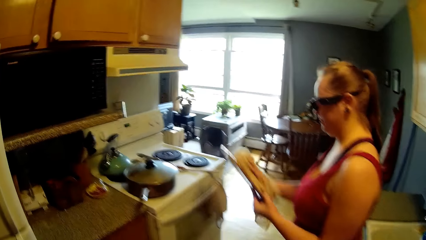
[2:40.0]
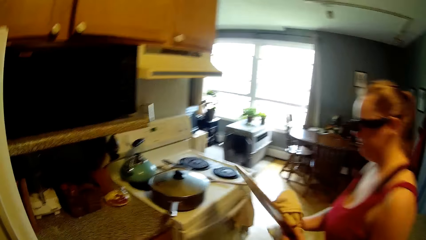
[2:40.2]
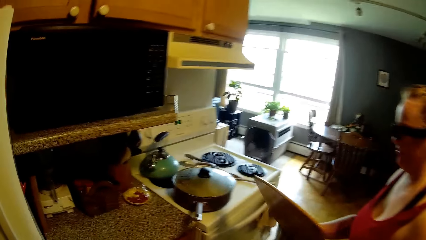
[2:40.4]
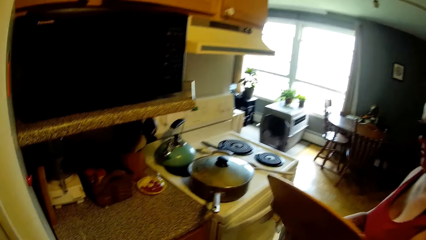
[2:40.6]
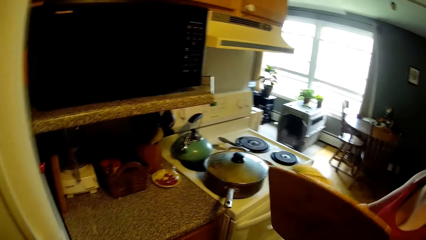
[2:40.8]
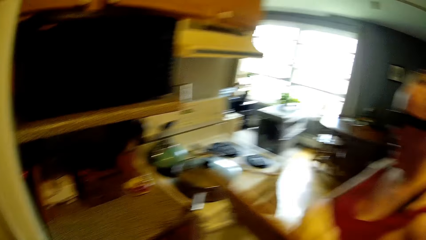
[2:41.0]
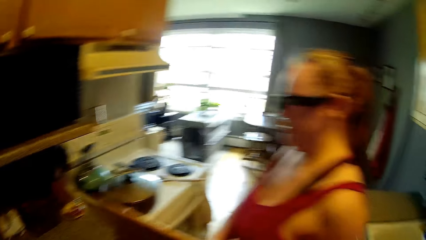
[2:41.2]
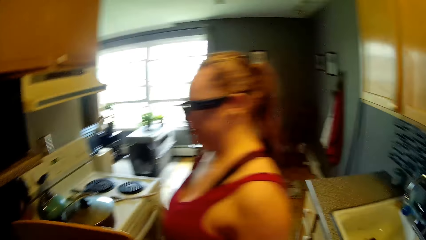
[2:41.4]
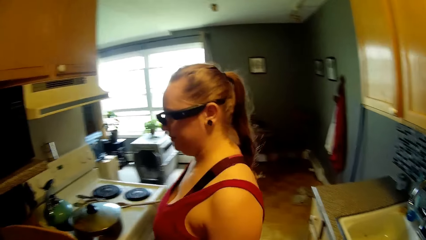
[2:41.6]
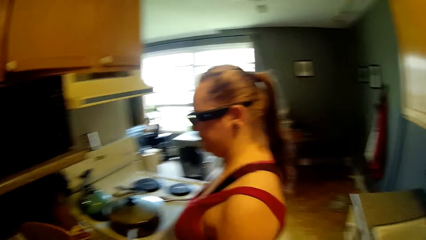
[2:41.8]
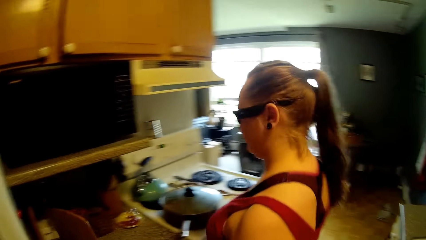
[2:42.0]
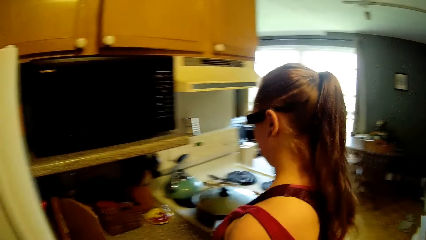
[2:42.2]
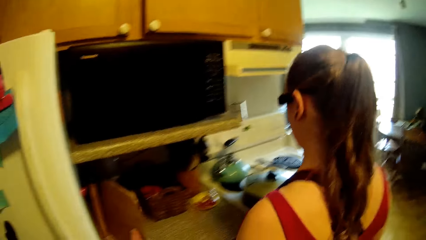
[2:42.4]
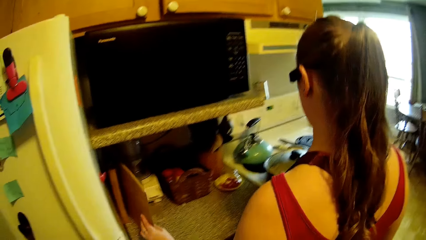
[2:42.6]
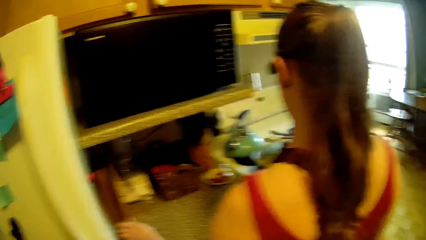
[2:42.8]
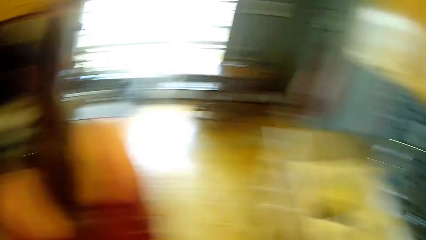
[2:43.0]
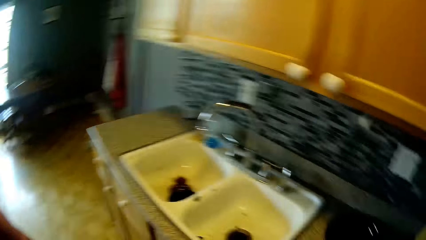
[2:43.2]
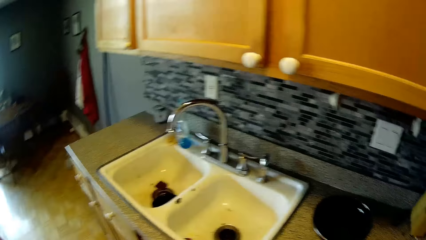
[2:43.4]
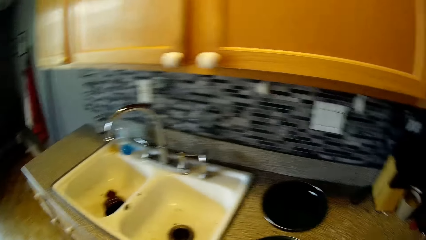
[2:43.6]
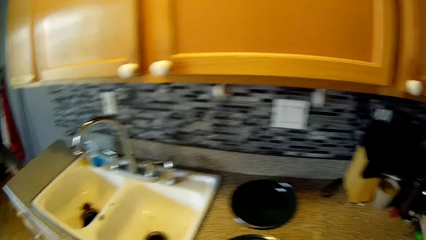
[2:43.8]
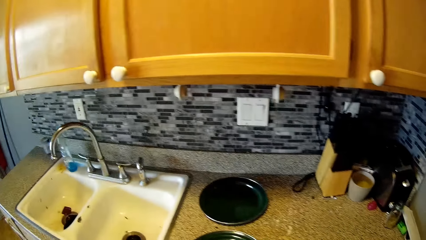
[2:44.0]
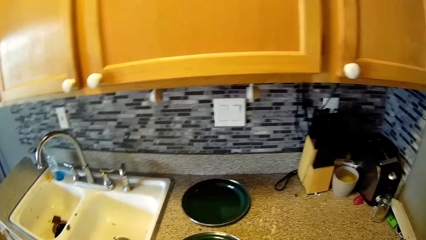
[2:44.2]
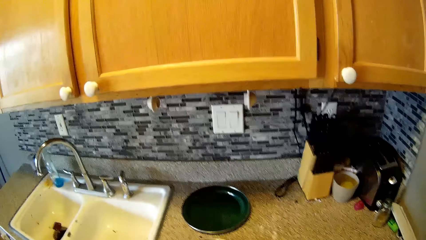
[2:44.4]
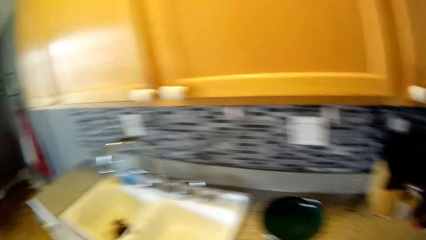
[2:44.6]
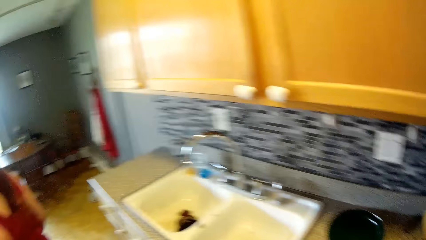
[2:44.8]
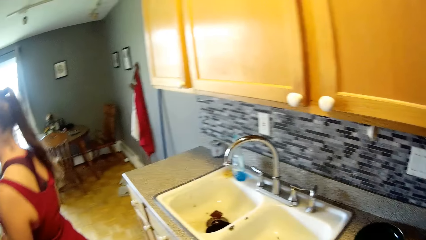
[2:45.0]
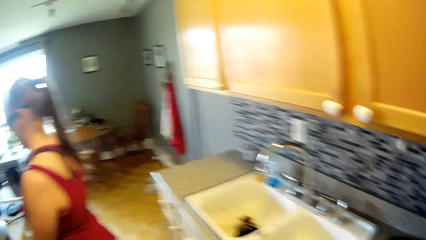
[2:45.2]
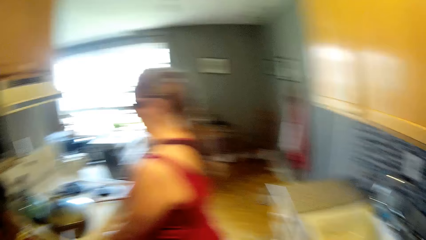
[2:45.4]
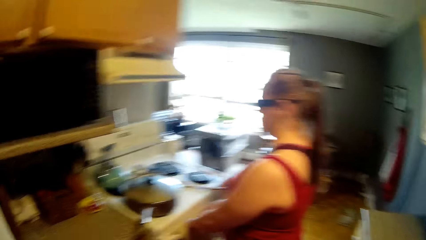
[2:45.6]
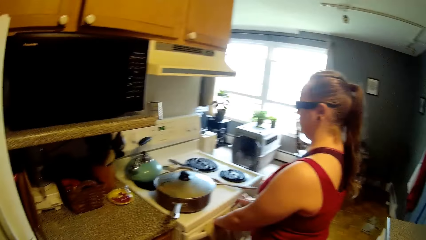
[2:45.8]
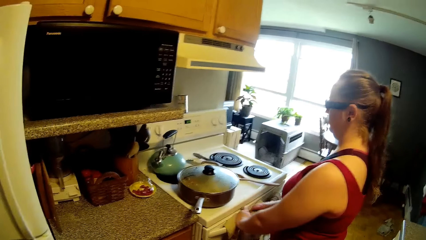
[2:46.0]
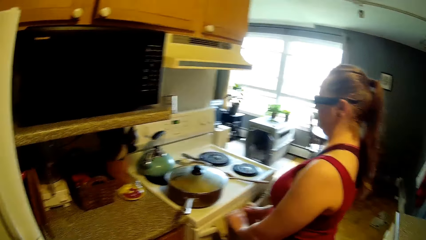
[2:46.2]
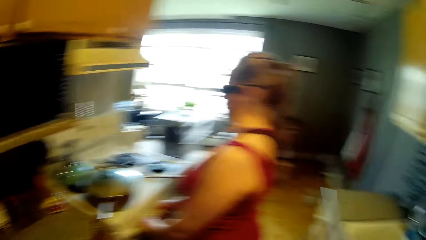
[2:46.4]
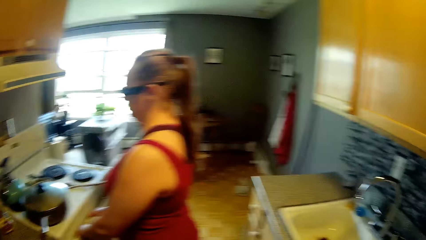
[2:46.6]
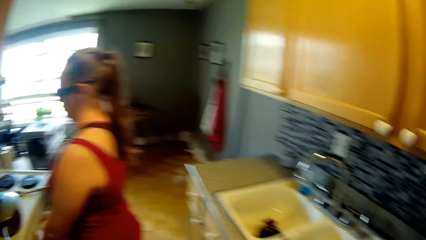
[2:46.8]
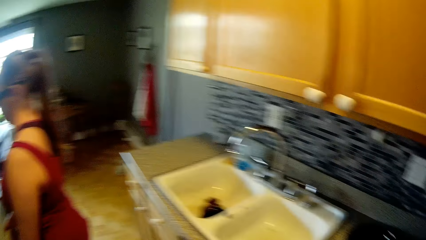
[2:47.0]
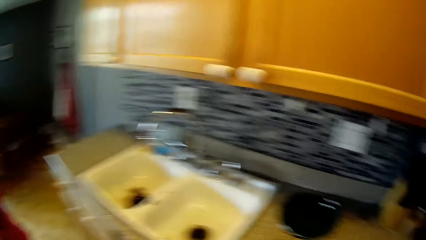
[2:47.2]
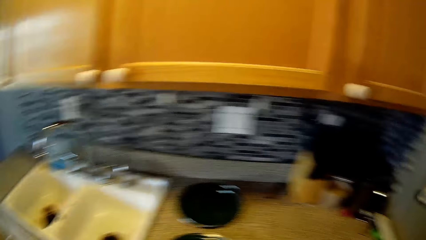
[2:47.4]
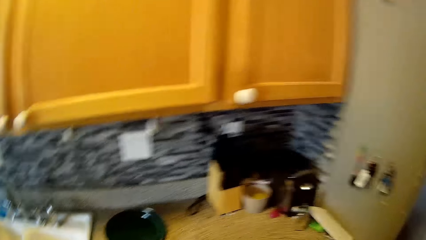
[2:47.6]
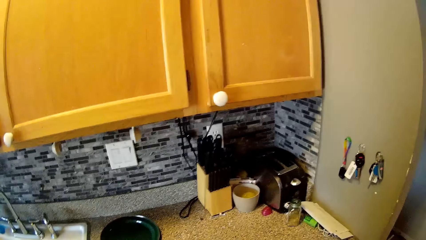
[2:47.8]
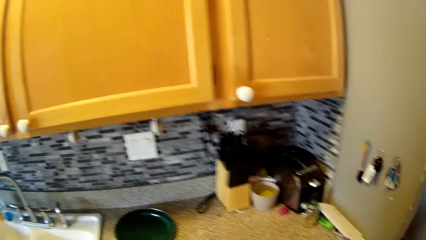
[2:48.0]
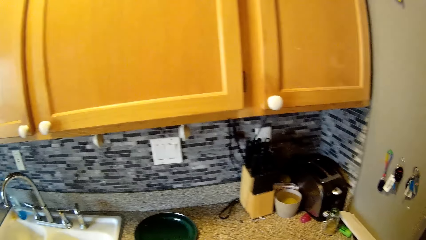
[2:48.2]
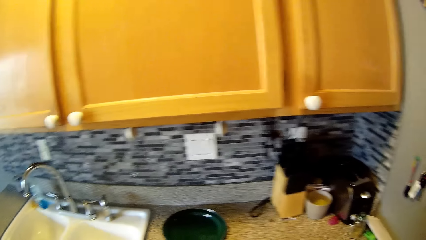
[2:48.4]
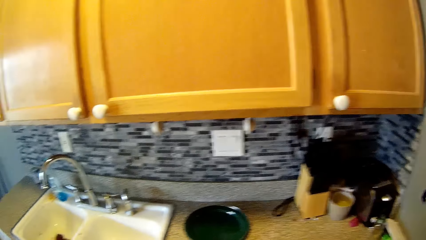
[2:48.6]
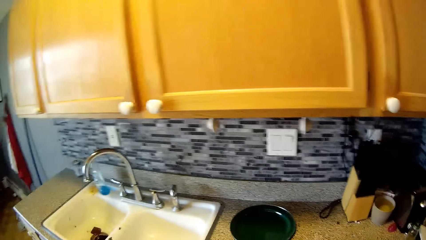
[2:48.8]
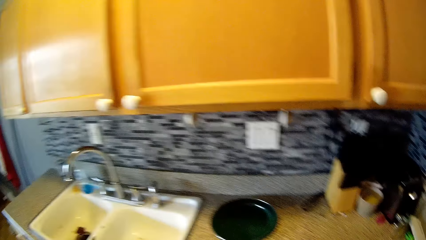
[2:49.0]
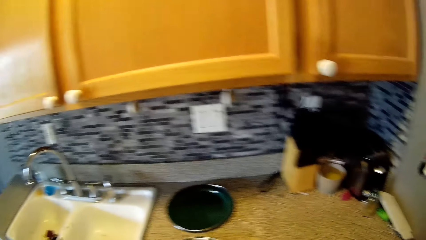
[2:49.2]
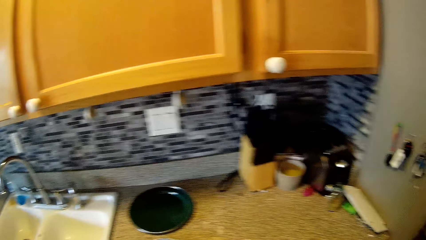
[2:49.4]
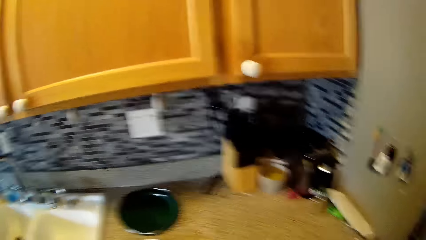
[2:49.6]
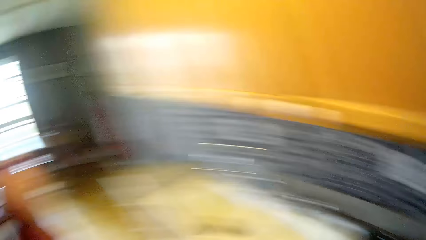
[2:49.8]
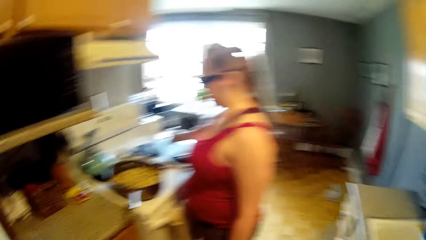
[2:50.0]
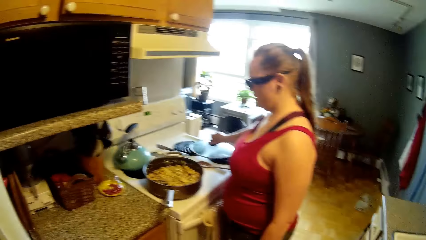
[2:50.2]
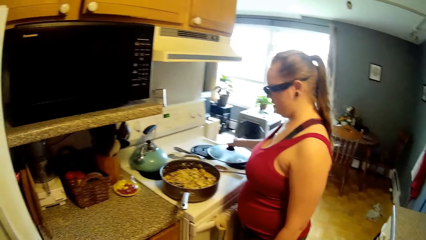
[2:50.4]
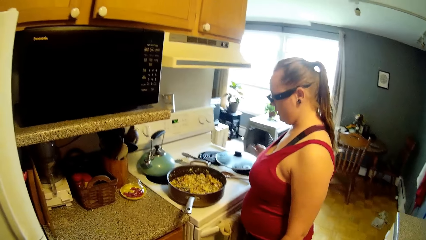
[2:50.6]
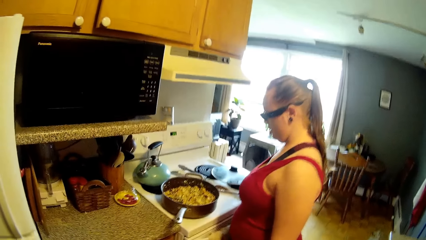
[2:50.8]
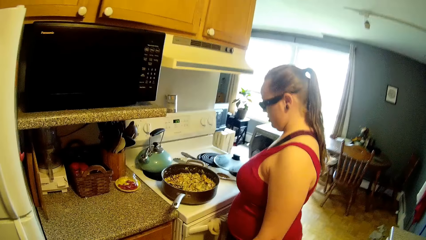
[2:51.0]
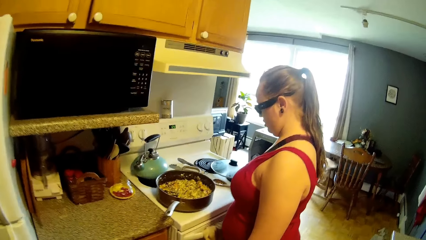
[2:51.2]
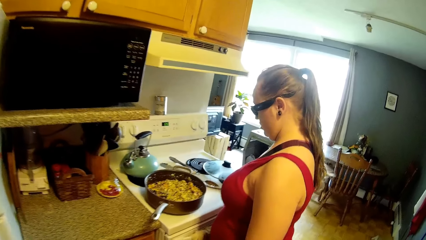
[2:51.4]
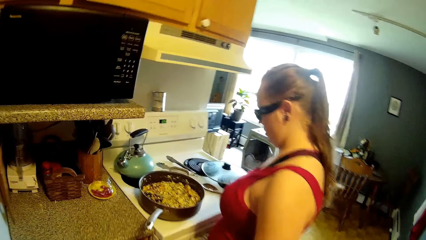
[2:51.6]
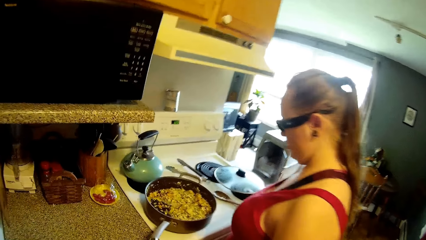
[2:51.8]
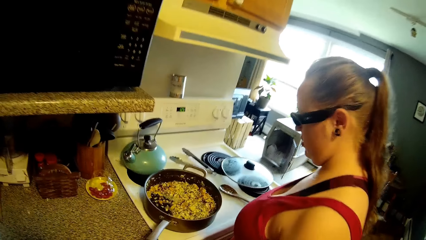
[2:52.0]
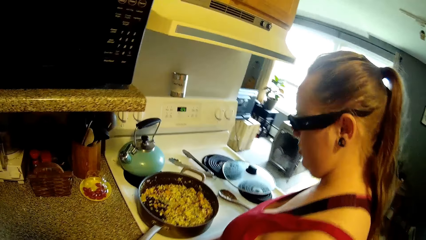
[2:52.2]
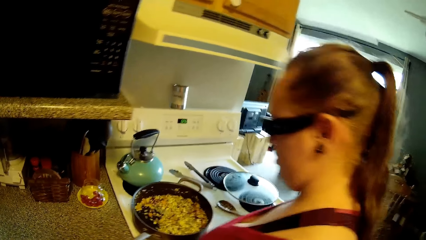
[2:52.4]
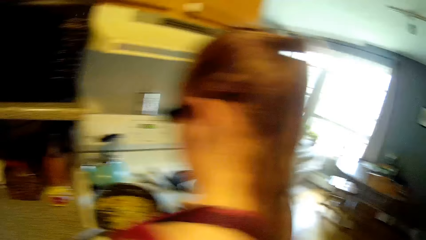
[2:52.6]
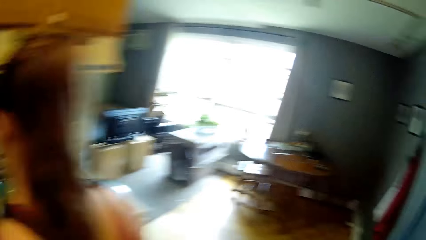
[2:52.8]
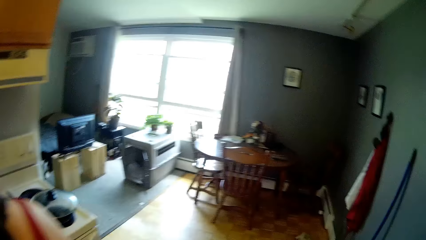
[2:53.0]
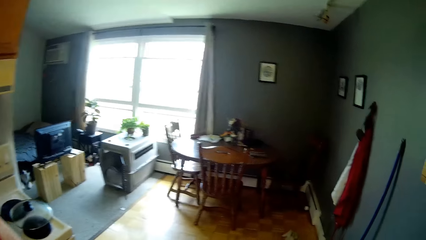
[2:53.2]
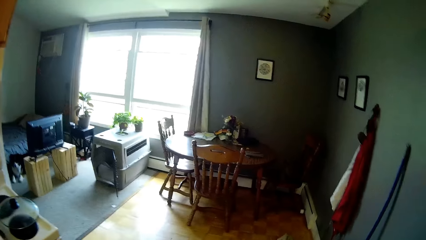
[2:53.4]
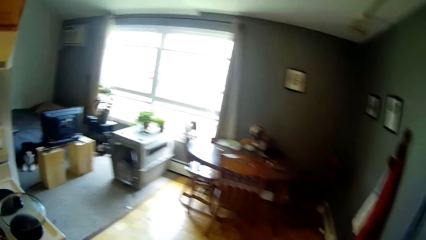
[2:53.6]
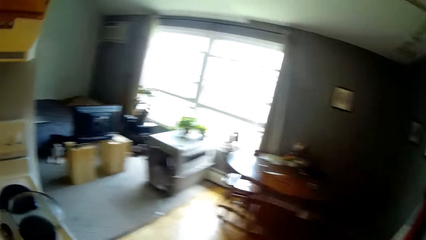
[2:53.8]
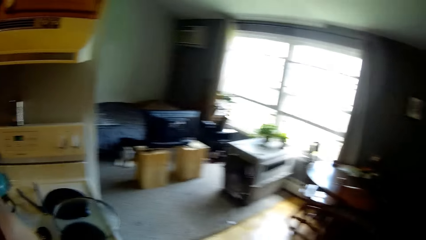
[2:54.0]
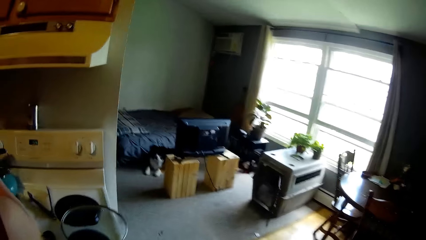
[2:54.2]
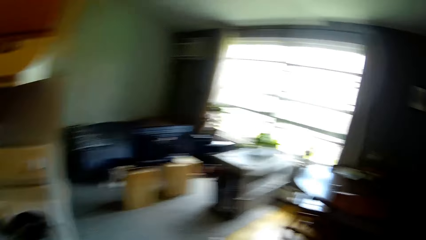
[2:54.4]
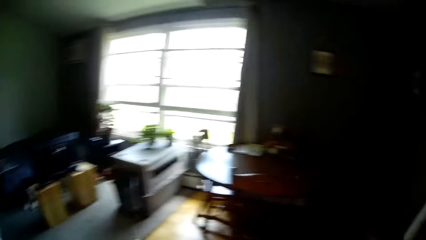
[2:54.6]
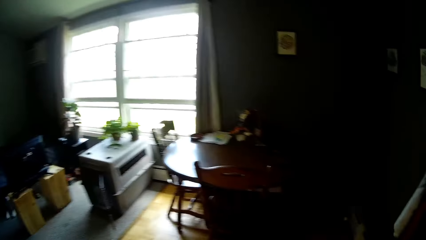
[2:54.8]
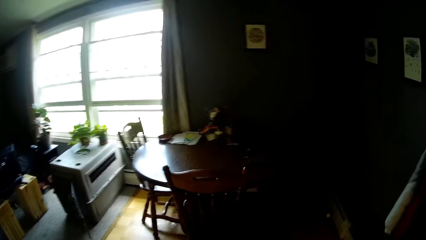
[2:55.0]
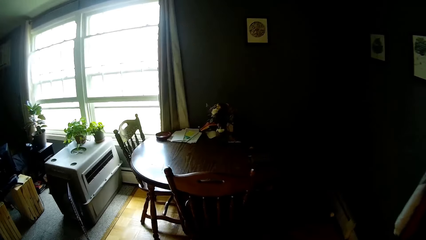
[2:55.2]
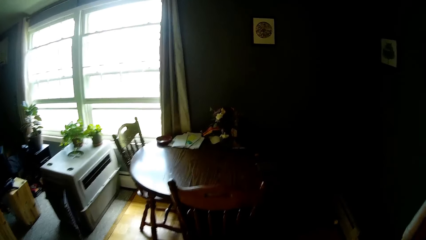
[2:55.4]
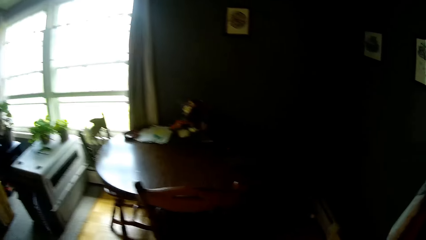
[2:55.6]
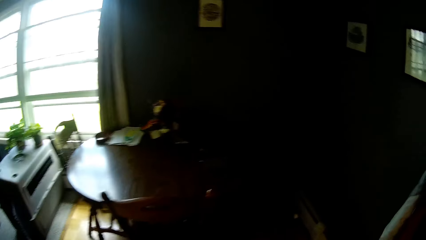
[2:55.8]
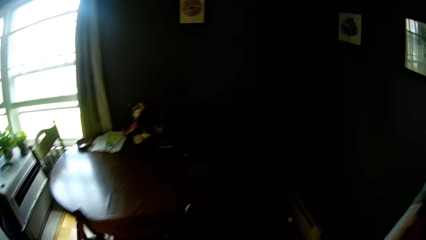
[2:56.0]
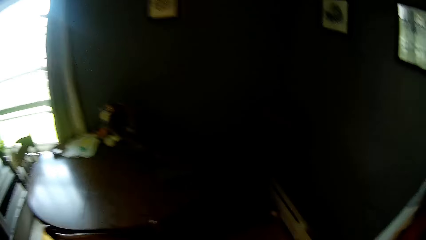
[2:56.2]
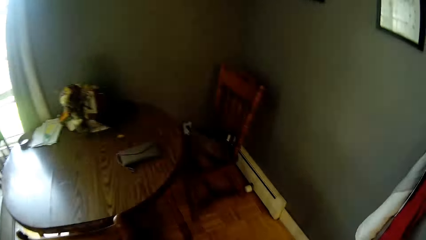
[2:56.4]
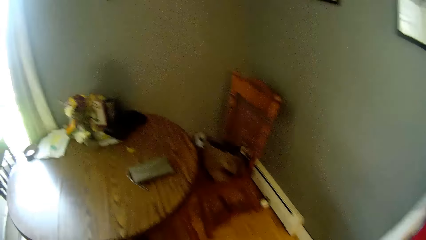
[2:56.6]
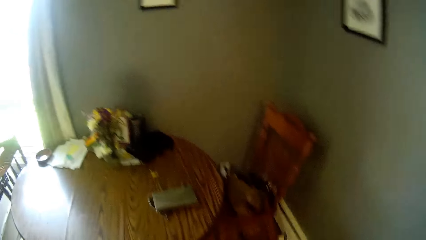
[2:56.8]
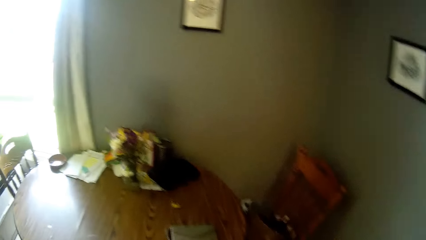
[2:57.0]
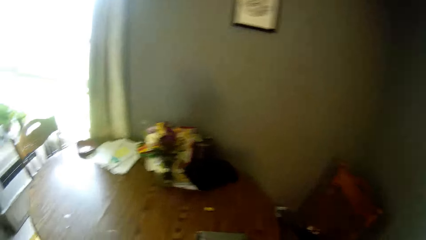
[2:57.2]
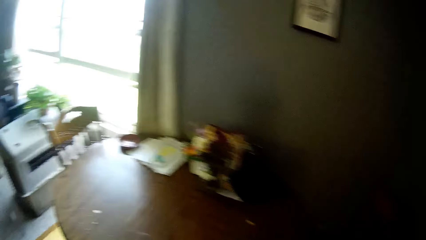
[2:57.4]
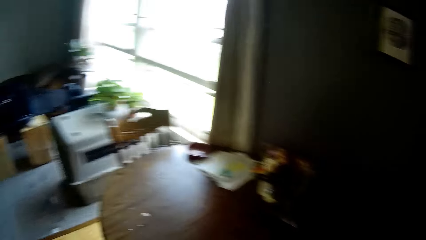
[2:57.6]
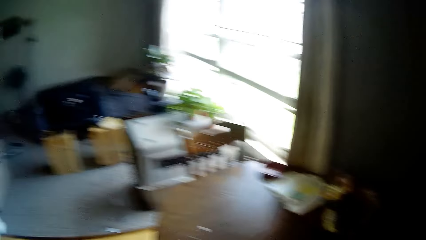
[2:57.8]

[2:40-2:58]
The woman keeps the board on the counter with her left hand. She arranges the towel on the cooker handle. The camera wearer talks with the woman. They walk around the room. The woman drops the cover on the cooker. The camera wearer moves from the kitchen to the dining room.
